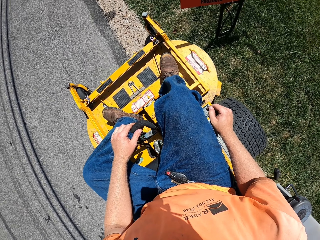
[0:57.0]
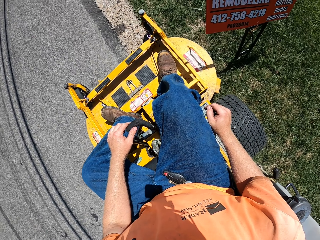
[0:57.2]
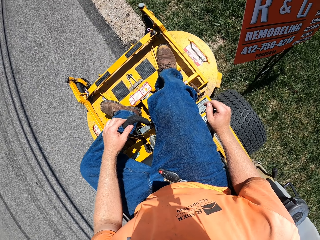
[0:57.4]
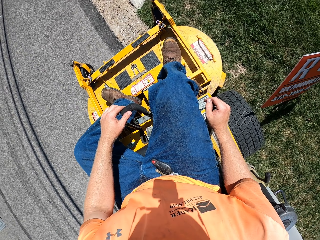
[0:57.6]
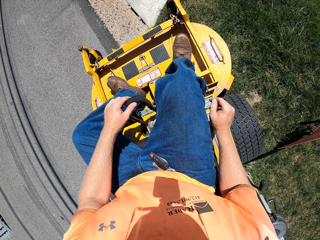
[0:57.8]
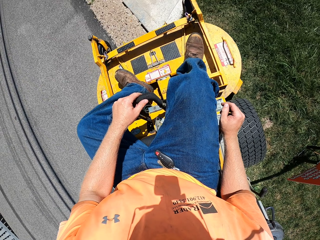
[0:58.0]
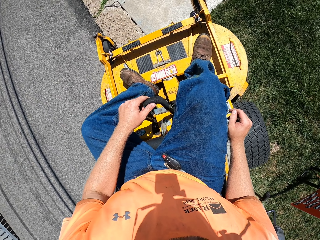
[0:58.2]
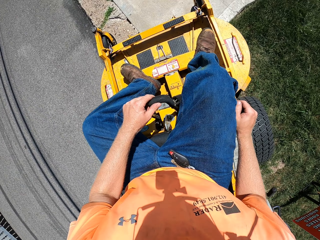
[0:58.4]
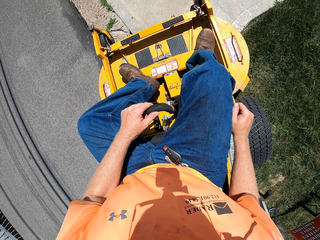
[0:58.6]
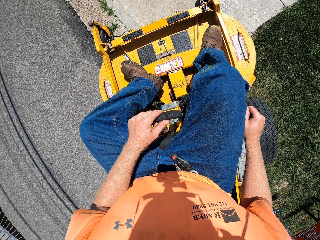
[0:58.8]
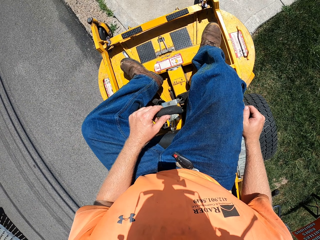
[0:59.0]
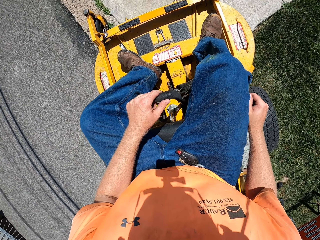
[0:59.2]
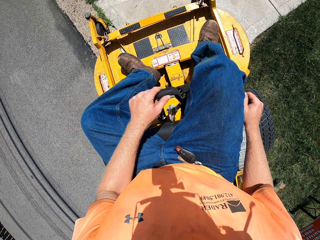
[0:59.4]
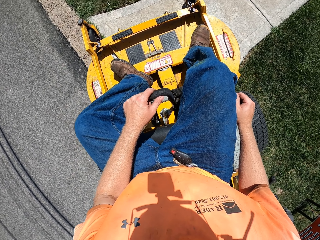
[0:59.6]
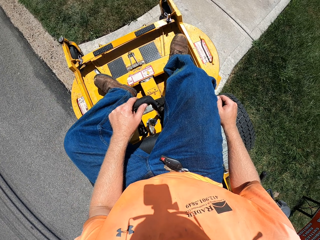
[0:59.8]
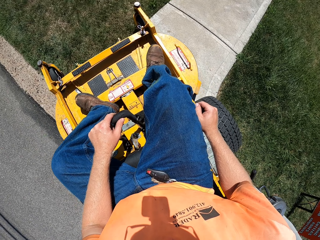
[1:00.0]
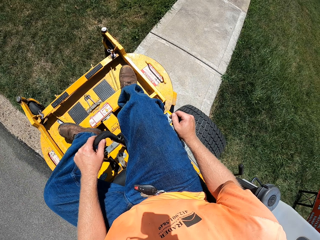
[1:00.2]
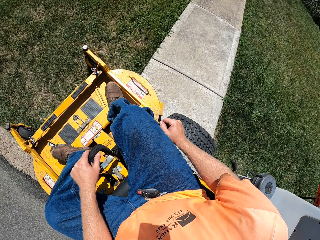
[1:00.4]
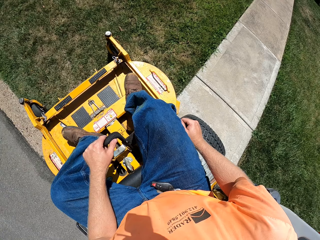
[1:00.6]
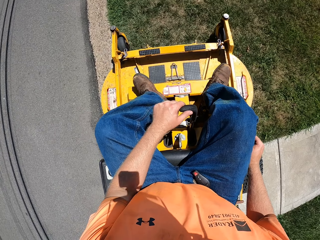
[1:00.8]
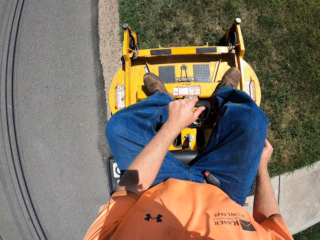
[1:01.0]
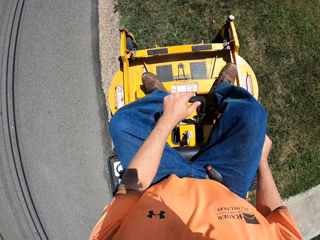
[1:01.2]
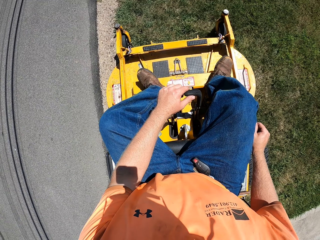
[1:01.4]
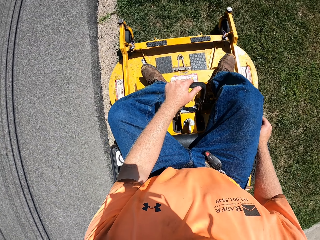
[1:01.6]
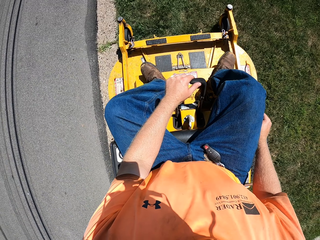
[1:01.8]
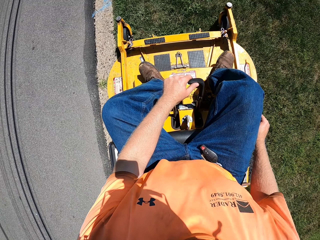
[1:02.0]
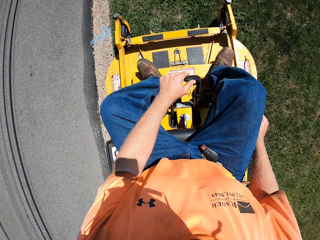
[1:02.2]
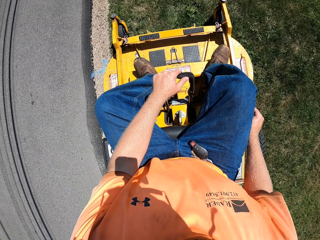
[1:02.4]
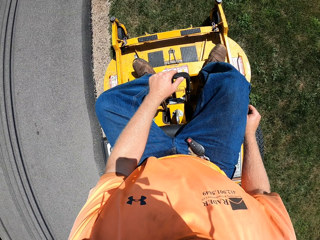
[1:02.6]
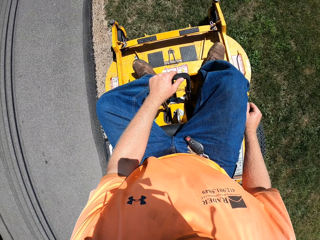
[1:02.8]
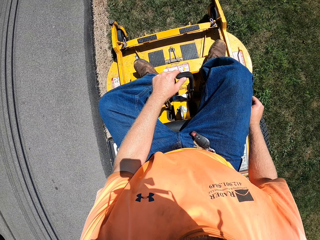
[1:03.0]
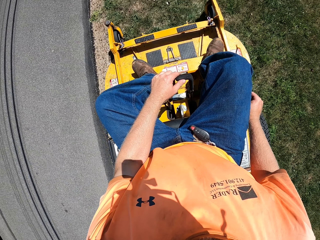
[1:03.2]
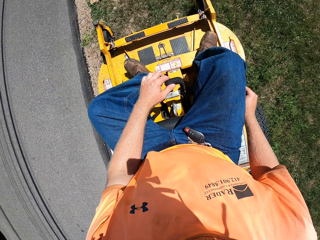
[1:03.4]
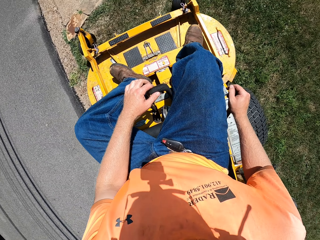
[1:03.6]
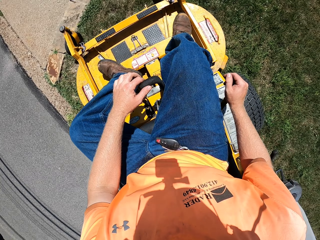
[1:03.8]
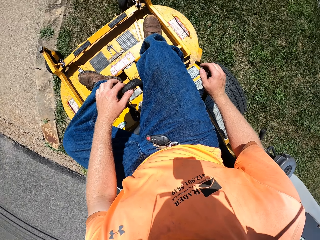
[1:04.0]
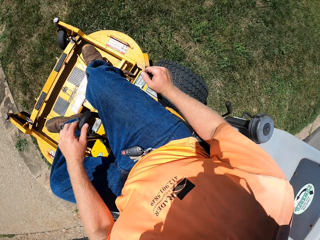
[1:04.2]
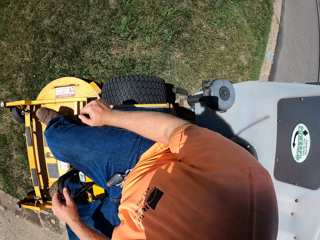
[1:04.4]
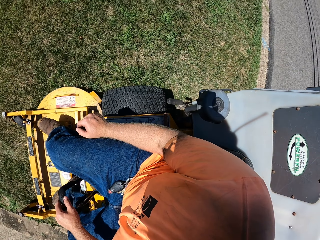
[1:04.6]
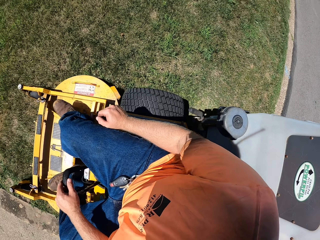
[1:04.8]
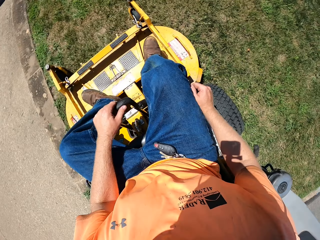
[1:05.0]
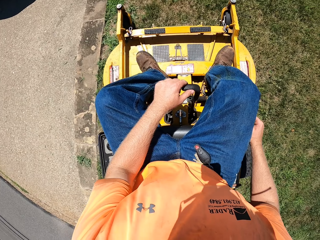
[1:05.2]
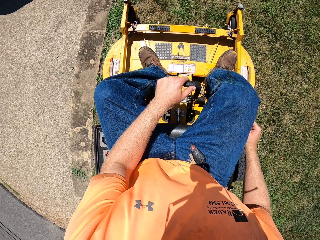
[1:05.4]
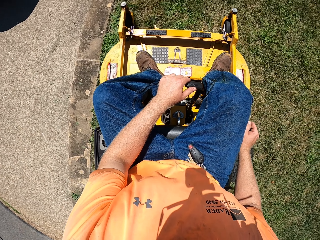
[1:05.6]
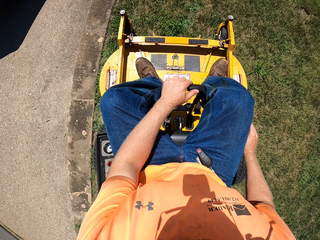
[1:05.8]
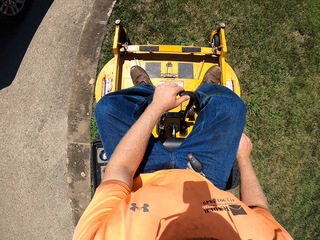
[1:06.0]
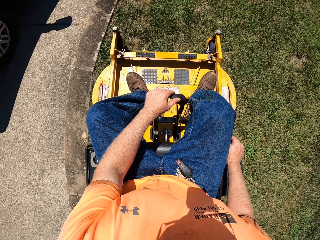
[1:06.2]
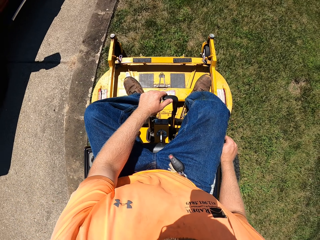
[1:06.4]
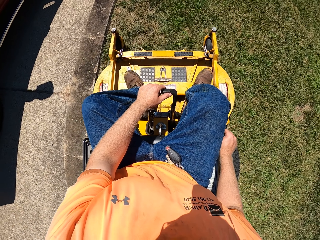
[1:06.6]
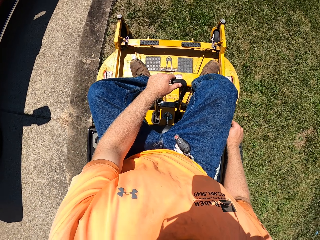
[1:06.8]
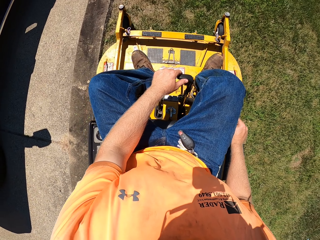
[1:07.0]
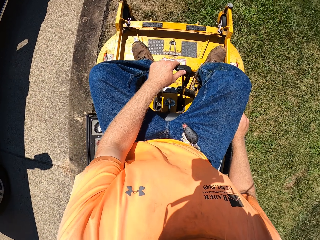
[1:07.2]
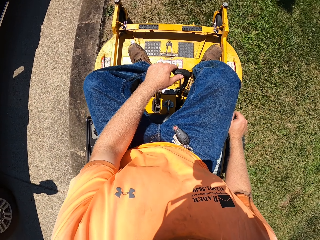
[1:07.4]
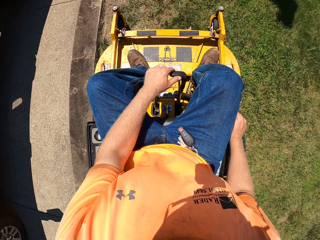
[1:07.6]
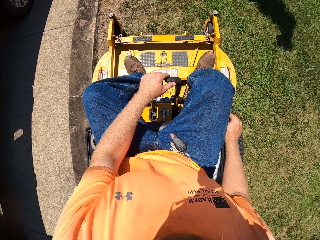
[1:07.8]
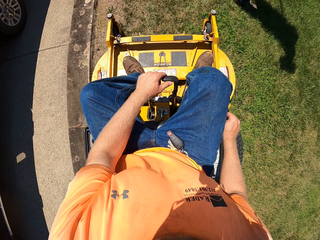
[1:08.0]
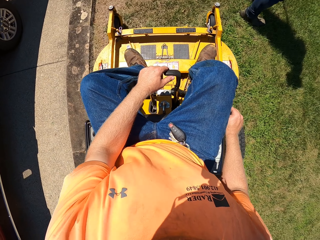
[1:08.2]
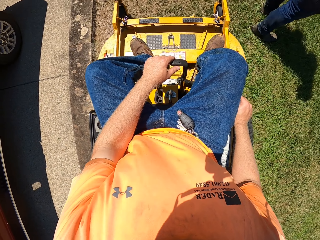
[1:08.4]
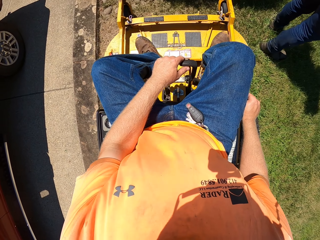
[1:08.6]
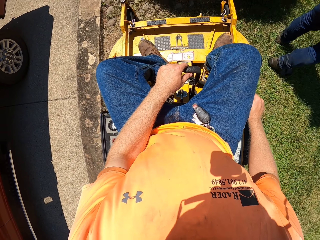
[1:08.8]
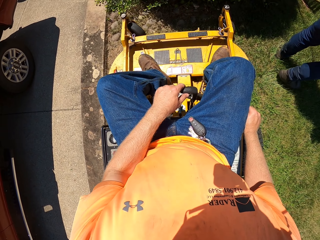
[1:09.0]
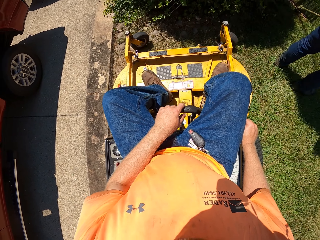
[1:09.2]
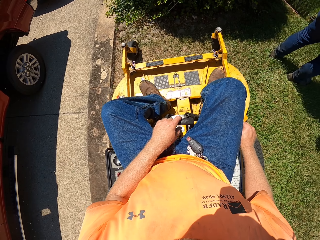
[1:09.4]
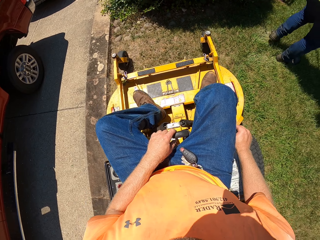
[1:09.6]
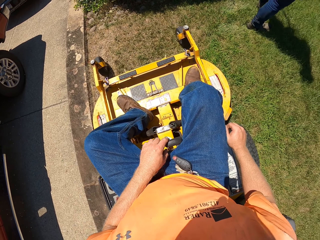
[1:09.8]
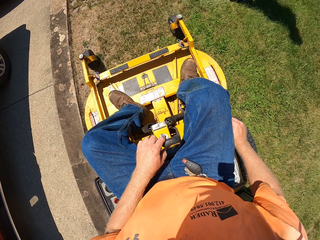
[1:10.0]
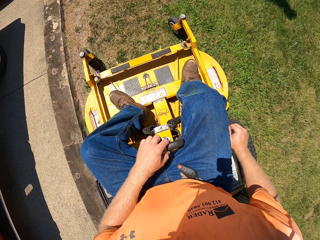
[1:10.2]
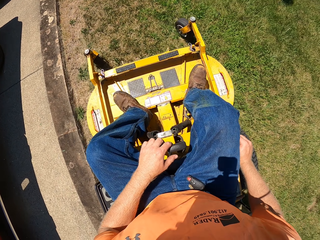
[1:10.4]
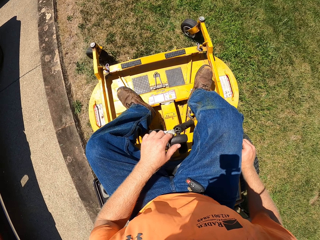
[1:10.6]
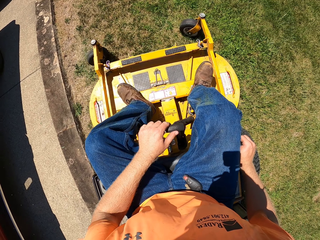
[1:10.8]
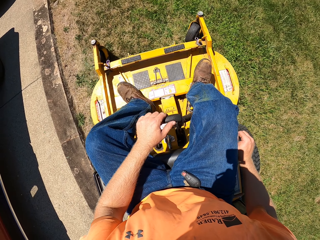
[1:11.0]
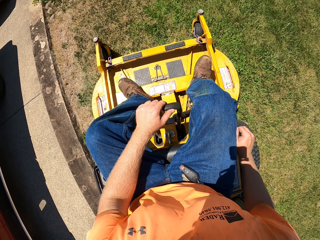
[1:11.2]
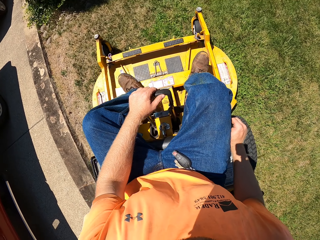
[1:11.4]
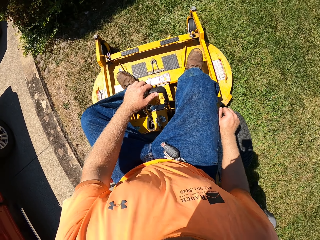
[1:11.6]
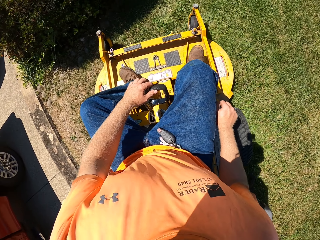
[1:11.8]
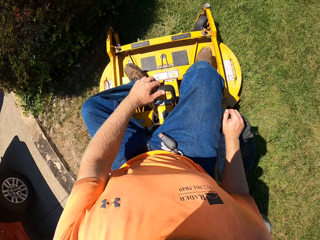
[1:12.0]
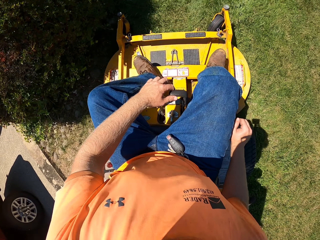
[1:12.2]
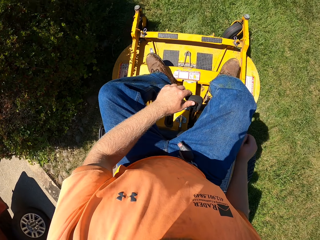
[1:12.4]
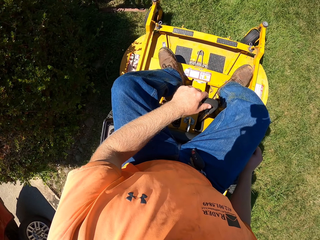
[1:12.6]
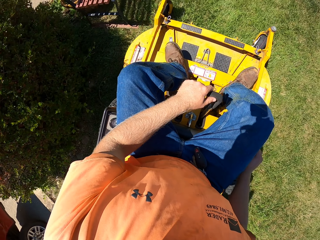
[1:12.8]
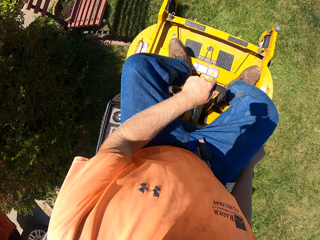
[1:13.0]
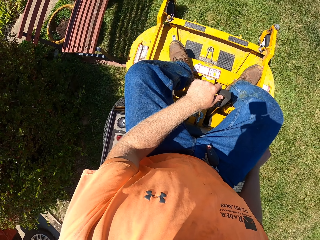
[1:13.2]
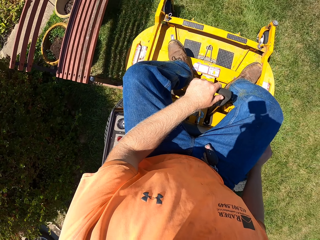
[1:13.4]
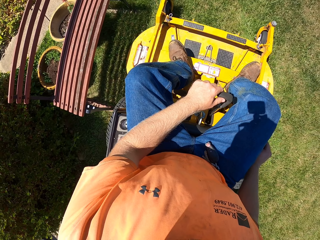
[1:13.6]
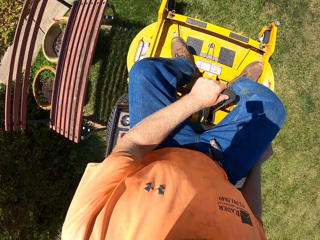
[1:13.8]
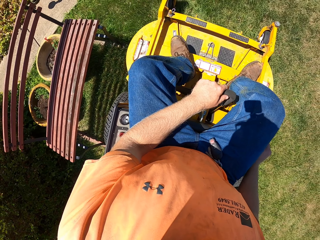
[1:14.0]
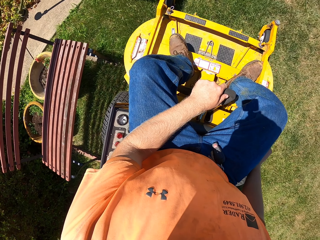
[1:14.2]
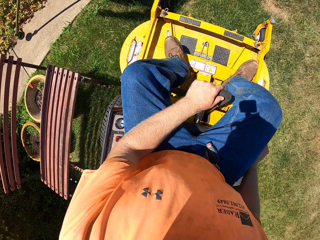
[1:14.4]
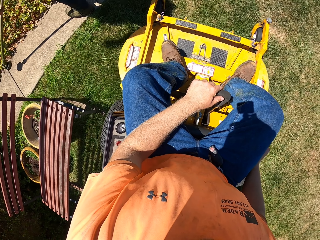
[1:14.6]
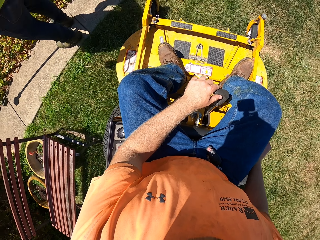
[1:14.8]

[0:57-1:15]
The camera wearer drives the lawn mower on the grass. They mow the lawn with the lawn mower. A man blows the lawn with a leaf blower in both hands.
